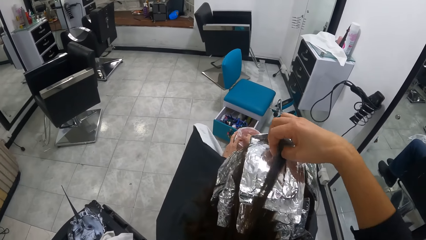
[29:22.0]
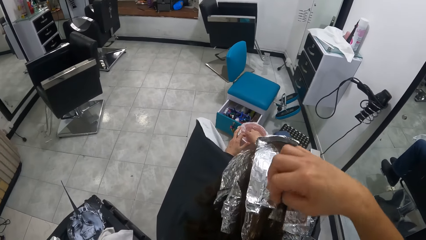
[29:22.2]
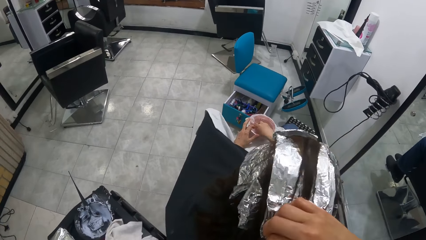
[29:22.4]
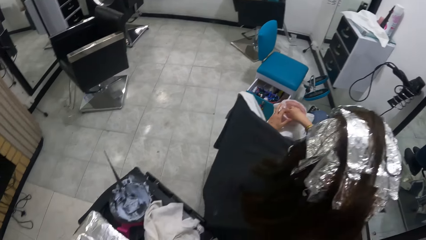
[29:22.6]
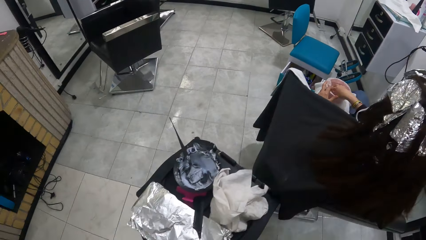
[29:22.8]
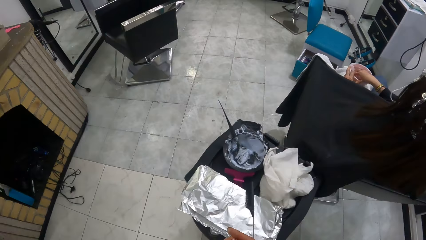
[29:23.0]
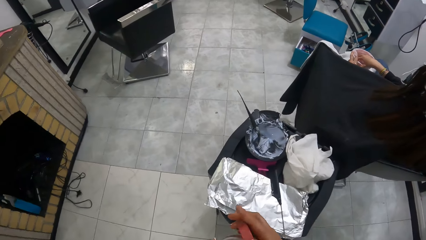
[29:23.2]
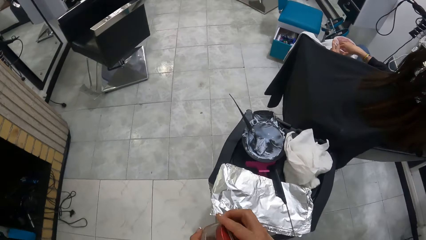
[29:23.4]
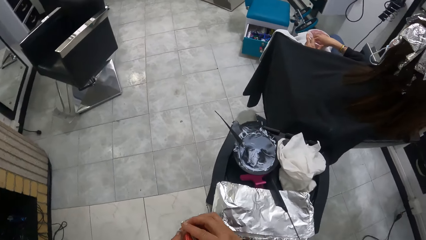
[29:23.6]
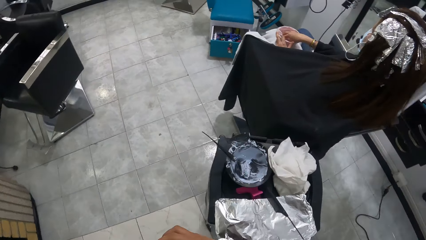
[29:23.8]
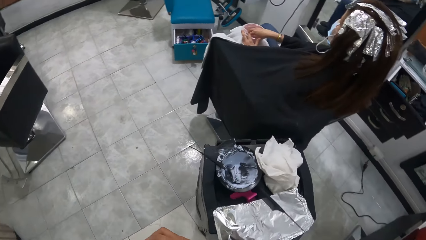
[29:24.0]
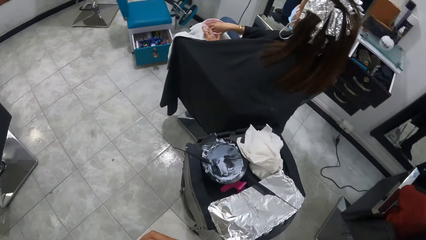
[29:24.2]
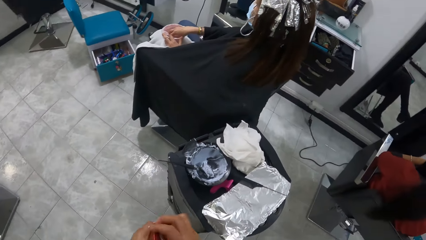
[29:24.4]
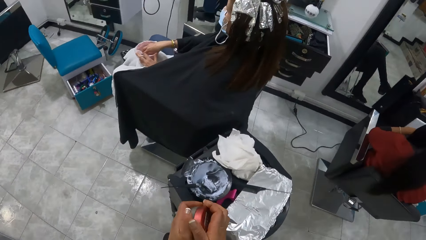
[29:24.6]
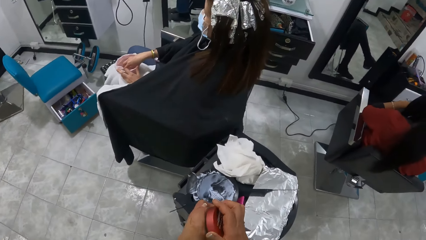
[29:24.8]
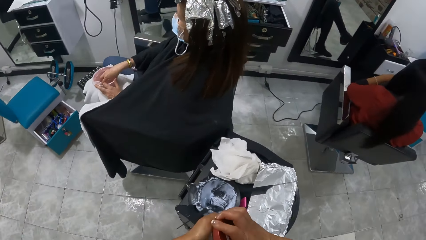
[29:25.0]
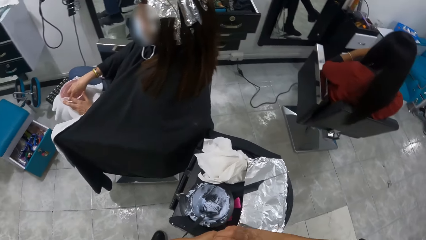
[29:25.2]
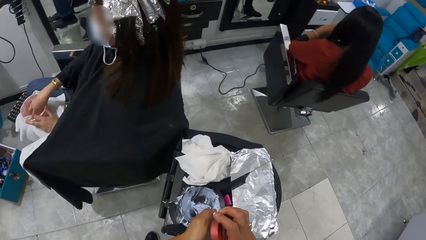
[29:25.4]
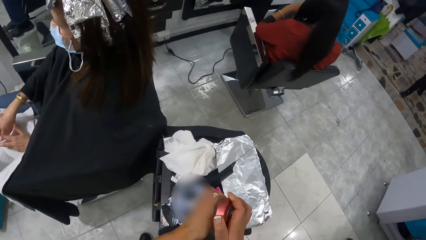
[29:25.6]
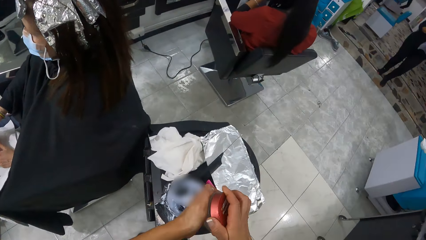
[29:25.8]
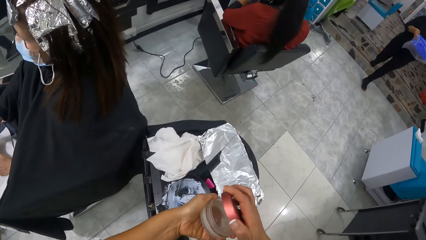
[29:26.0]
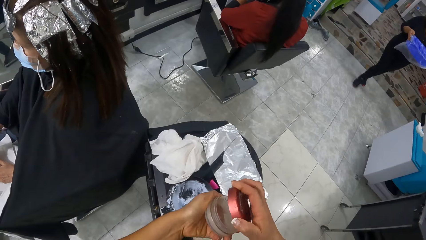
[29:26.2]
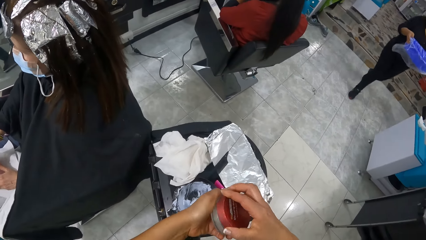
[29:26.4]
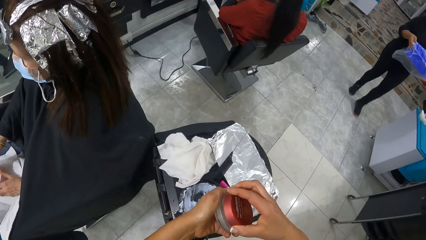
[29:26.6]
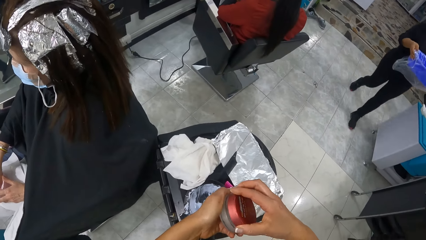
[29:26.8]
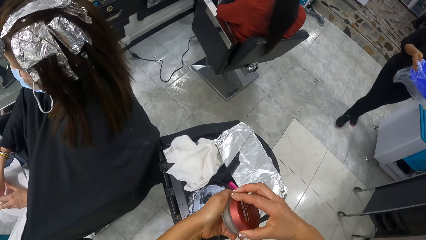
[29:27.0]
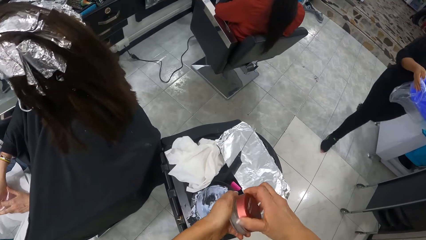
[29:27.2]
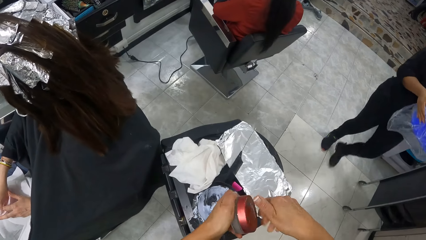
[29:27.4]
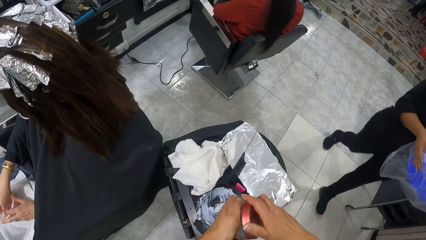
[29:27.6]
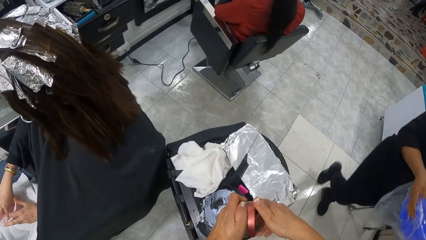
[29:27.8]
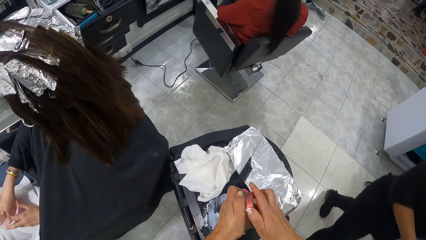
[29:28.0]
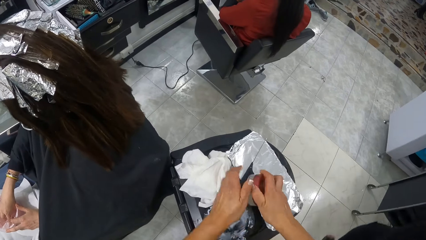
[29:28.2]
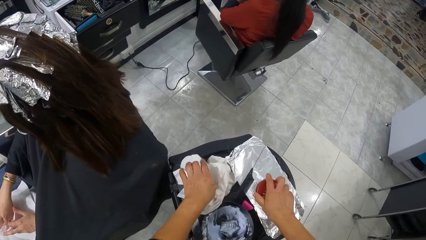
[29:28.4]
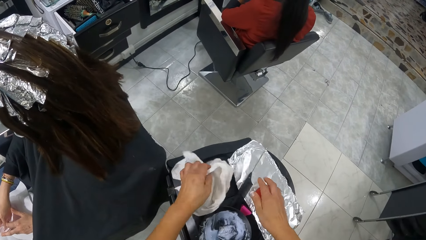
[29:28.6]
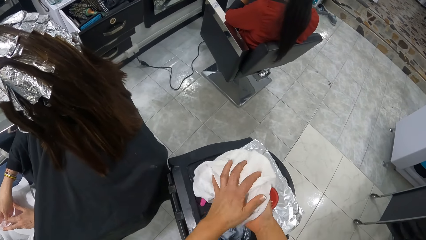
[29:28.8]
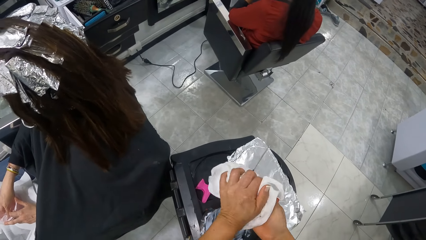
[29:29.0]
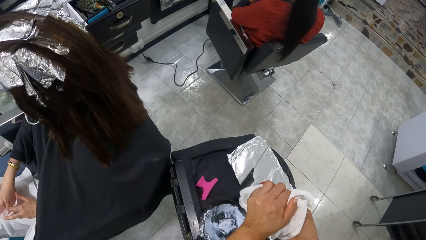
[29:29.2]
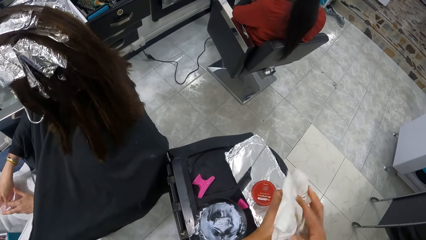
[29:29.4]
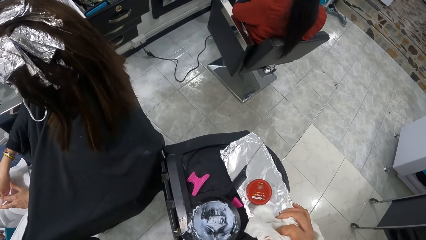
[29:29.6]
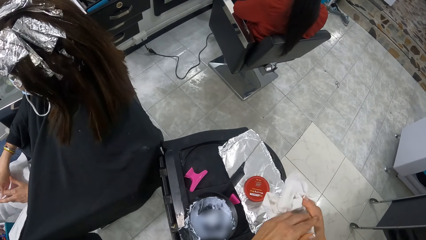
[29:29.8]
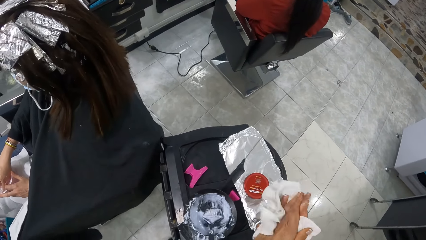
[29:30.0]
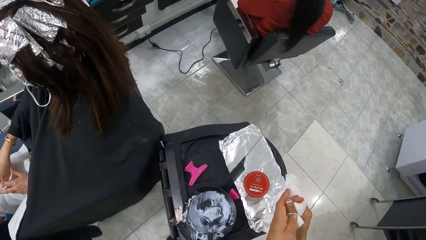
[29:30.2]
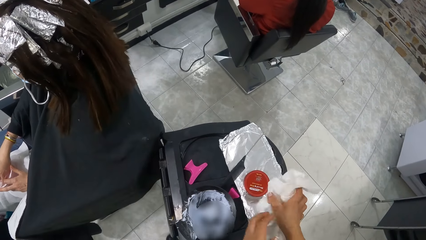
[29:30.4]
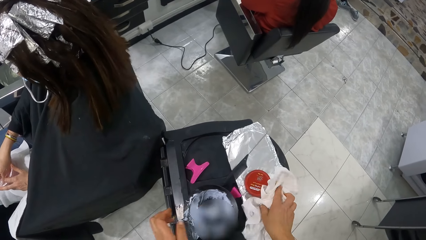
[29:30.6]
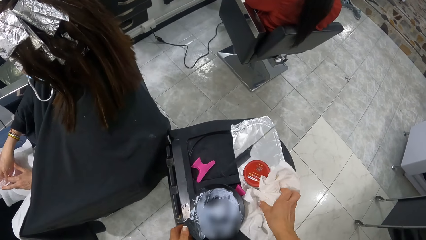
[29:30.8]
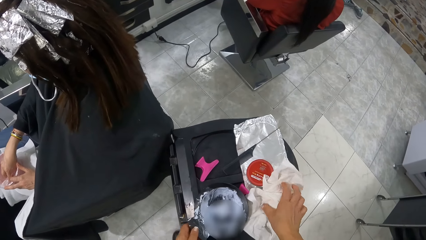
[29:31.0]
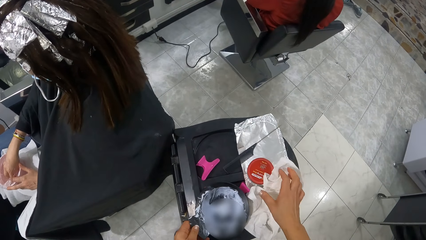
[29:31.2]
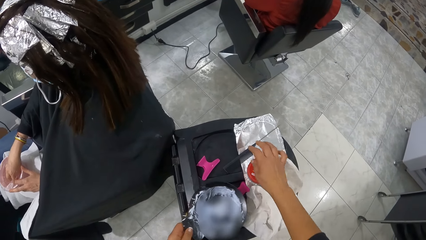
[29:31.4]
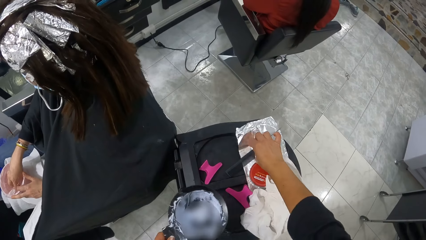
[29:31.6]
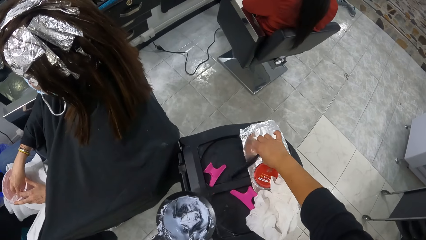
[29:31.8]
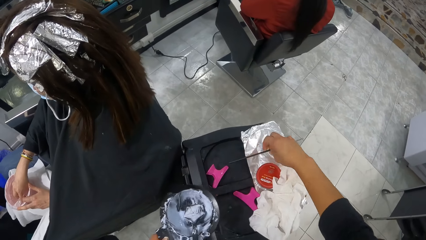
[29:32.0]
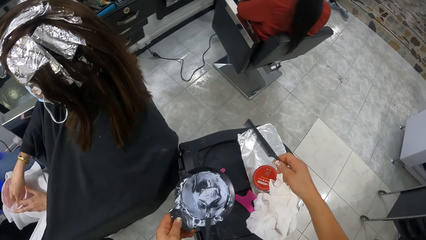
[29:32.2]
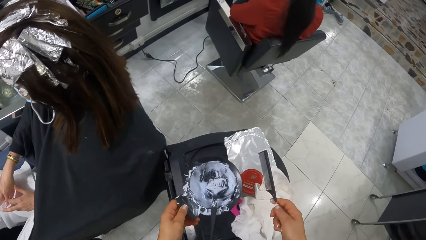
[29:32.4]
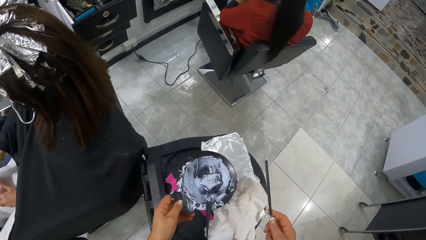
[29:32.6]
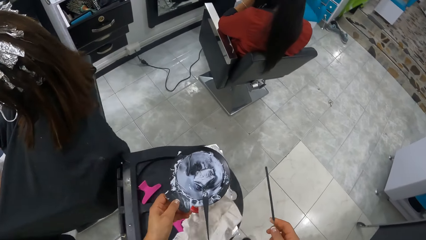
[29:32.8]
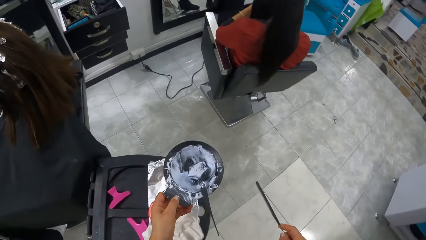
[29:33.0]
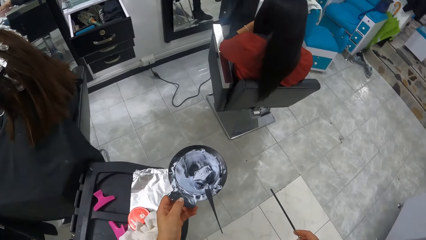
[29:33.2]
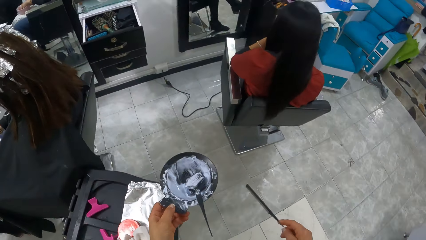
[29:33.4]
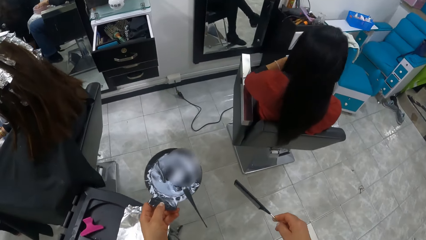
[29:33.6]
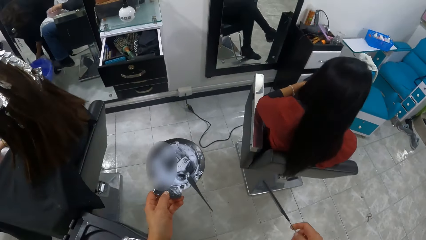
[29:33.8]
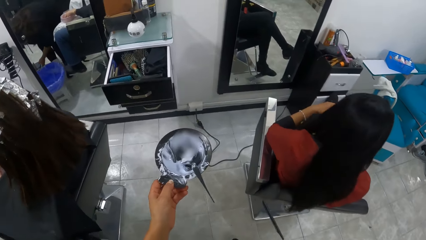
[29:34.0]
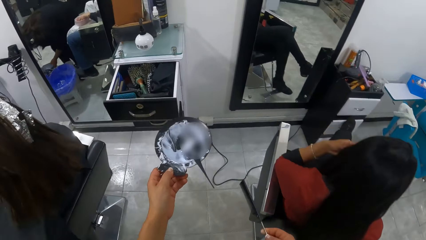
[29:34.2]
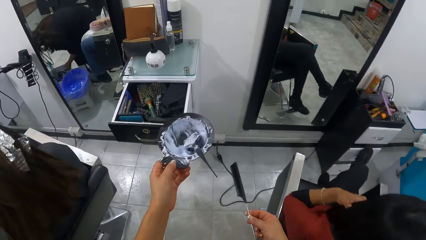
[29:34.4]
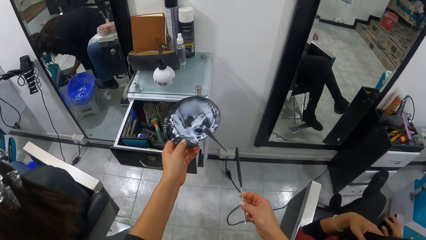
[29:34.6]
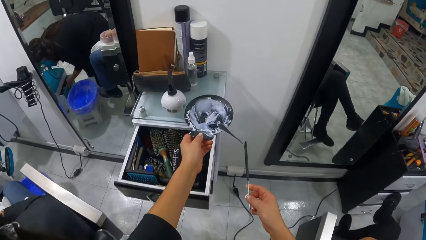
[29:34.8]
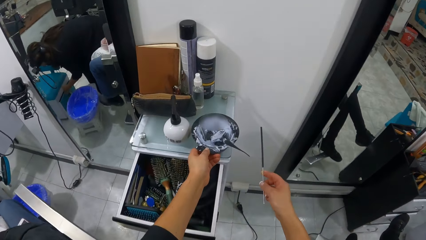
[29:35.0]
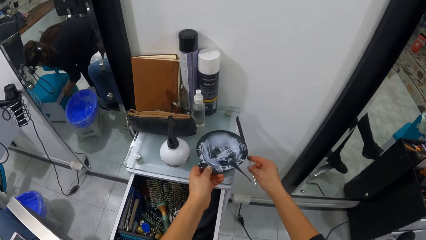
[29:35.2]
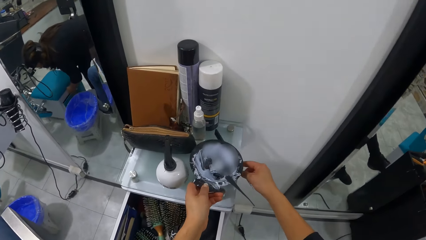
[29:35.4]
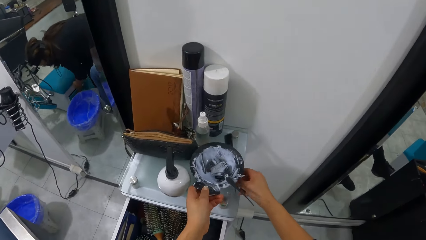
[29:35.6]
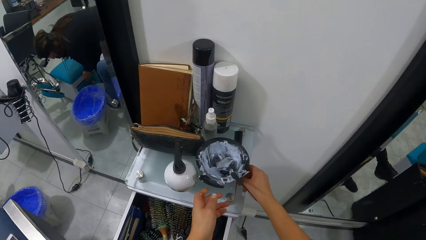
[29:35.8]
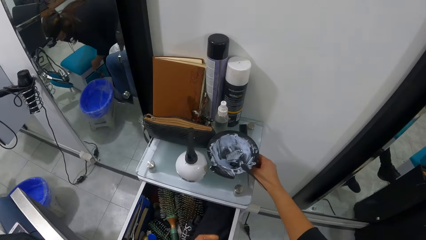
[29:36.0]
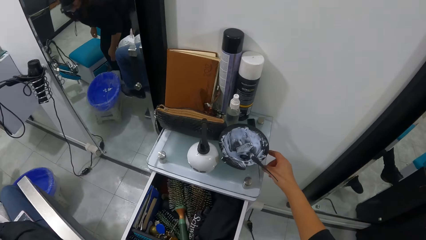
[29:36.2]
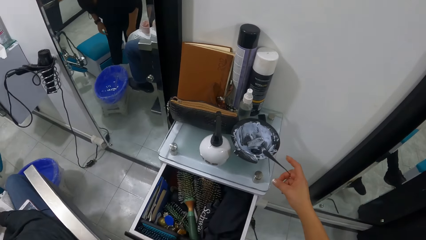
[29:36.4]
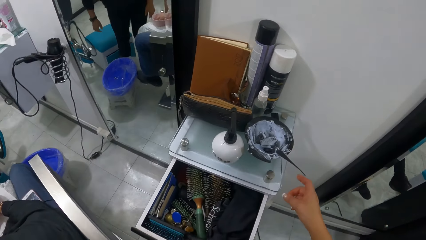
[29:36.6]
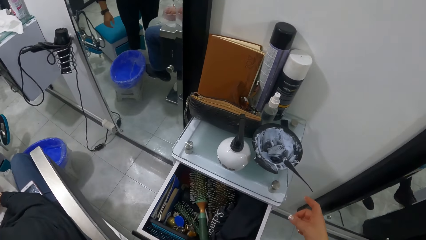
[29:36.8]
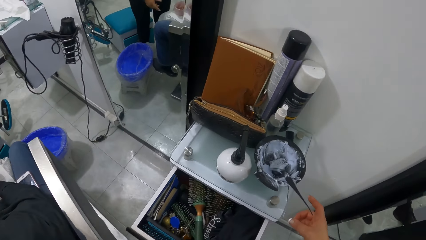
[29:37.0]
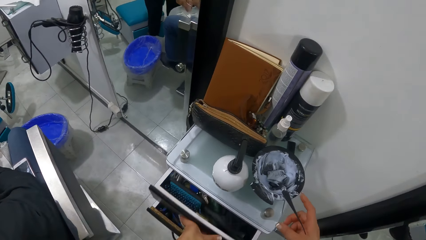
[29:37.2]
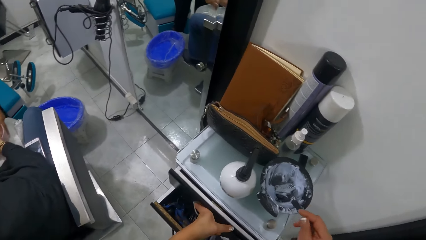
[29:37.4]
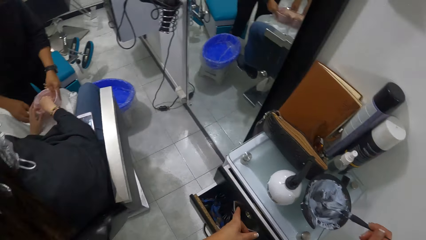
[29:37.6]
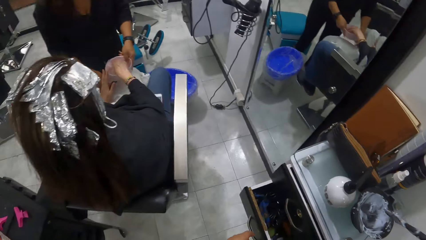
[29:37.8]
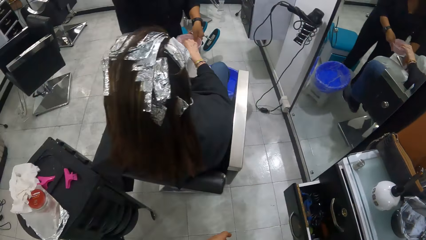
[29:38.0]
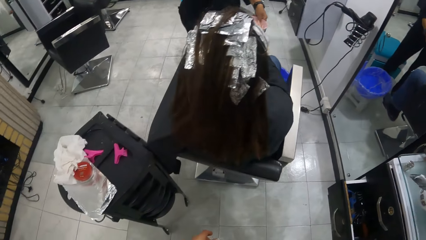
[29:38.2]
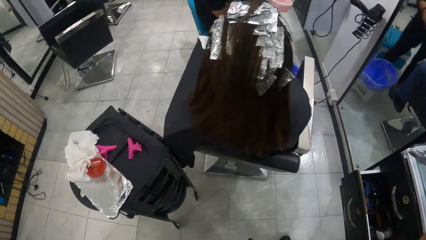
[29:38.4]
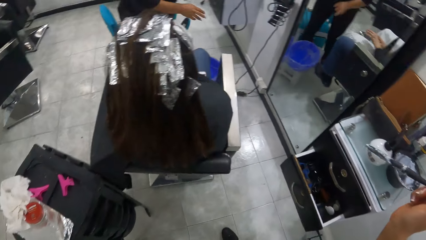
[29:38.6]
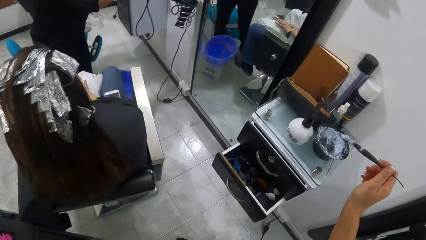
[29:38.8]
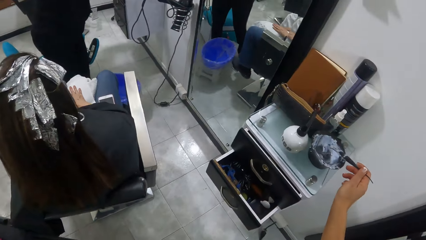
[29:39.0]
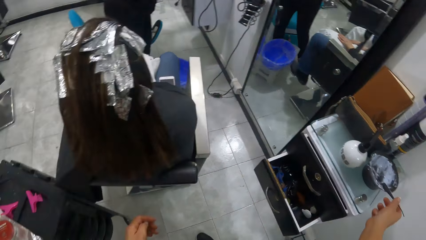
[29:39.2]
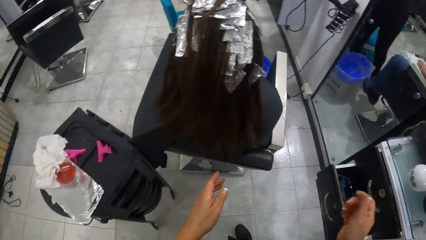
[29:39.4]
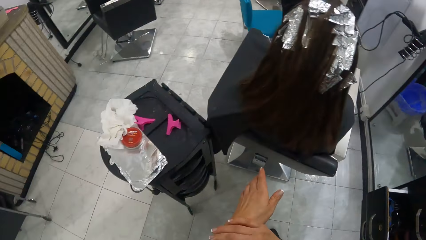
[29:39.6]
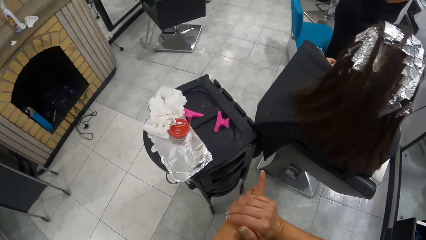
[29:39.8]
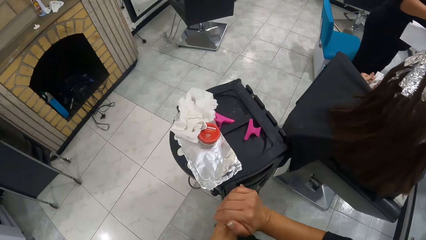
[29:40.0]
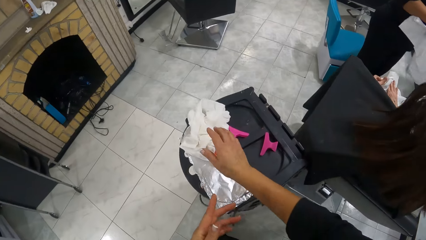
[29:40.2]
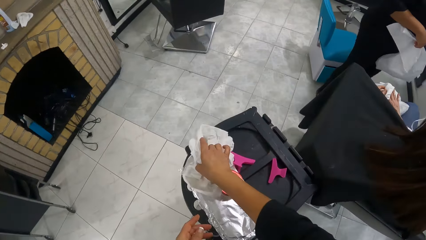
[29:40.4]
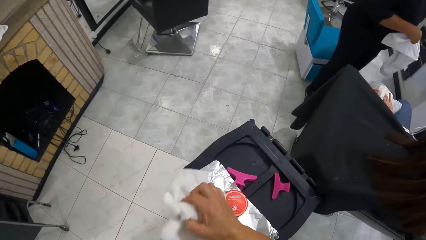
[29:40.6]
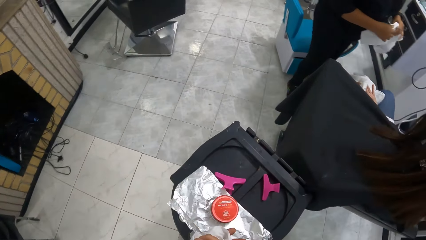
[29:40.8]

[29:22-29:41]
The camera wearer touches a woman's hair. She closes the cream with both hands. She moves around the room. Another woman carries a bowl in both hands. The camera wearer drops the cream on the table with her right hand. She picks the napkin from the table with her left hand. She cleans both hands with the napkin. She drops the napkin on the table with her right hand. She picks the bowl of dye from the table with her left hand. She picks the comb from the table with her right hand. She walks around the room. The other woman closes a cabinet with her left hand. The camera wearer drops the bowl of dye on the top of the cabinet with her left hand. The other woman moves the cabinet on the floor with both hands. The camera wearer drops the comb on the top of the cabinet with her right hand. She closes the cabinet drawer with her left hand. The other woman takes a bowl of water from the first woman with both hands. The camera wearer picks the brush from the bowl of dye on the top of the cabinet with her right hand. She looks around the room. She drops the brush inside the bowl of dye on the top of the cabinet with her right hand. She picks the napkin from the table with her right hand.
